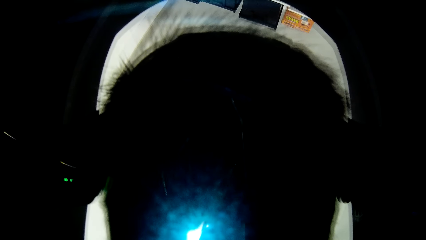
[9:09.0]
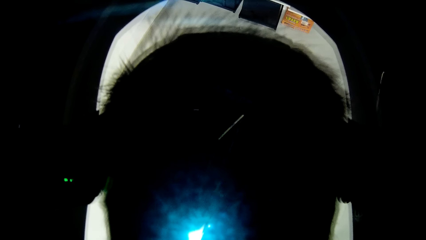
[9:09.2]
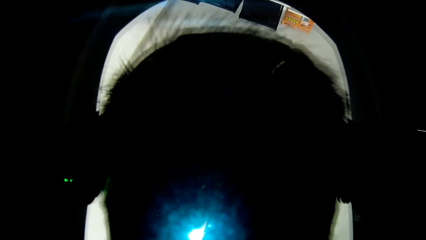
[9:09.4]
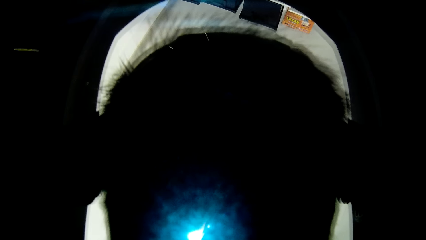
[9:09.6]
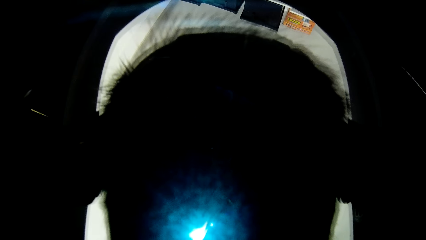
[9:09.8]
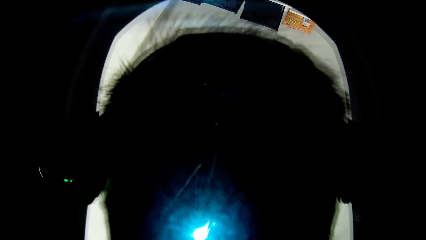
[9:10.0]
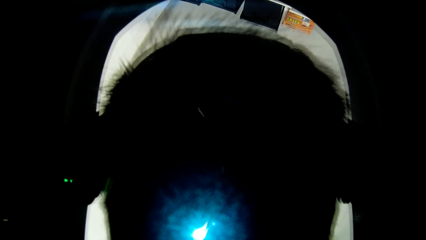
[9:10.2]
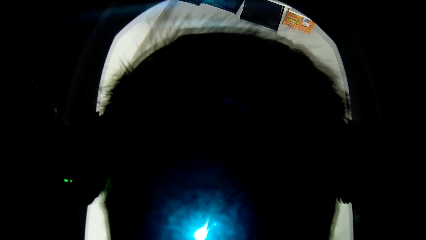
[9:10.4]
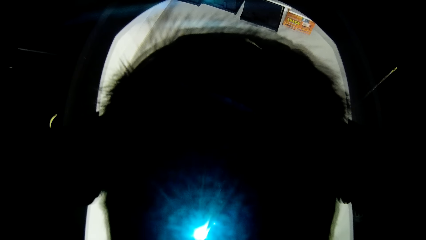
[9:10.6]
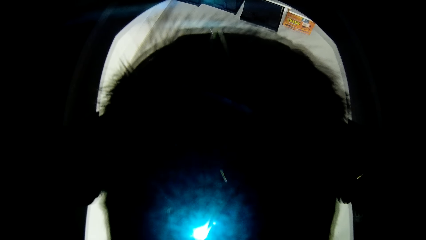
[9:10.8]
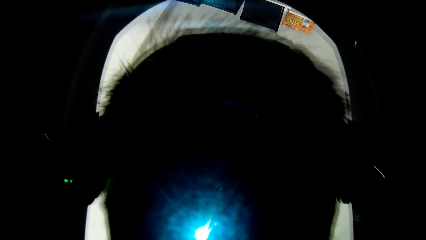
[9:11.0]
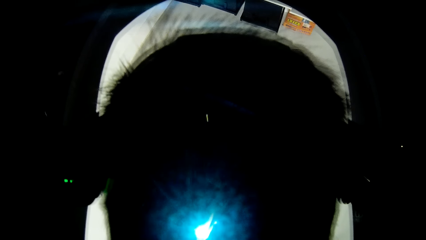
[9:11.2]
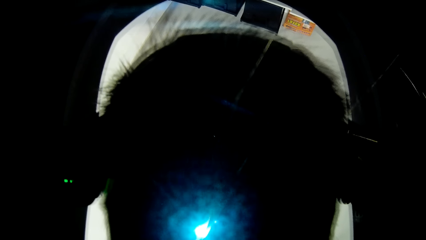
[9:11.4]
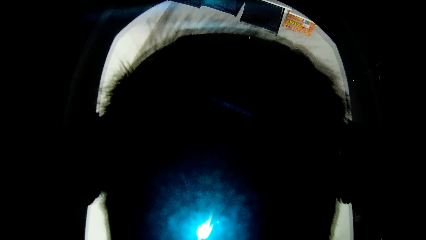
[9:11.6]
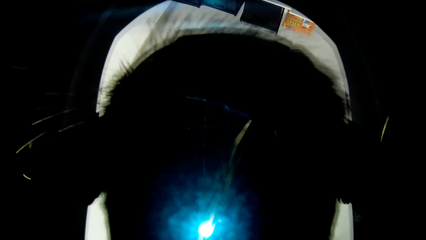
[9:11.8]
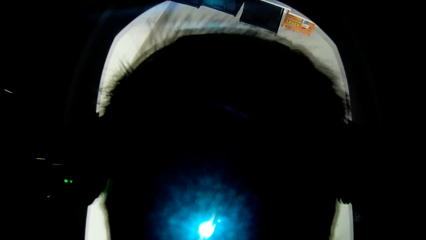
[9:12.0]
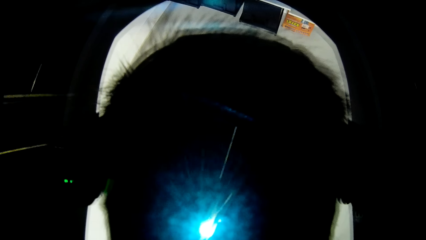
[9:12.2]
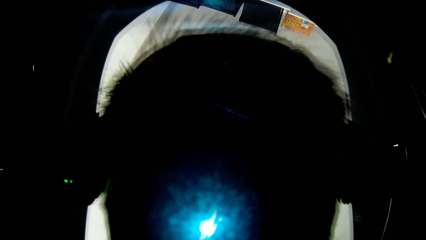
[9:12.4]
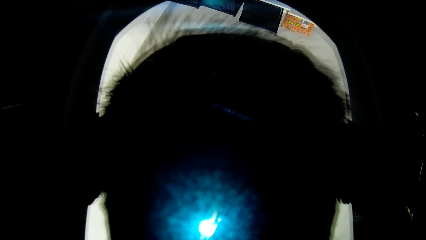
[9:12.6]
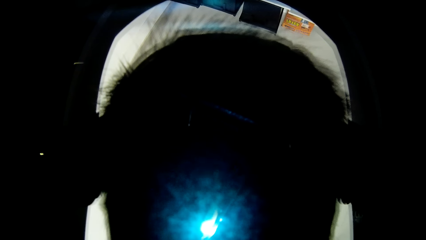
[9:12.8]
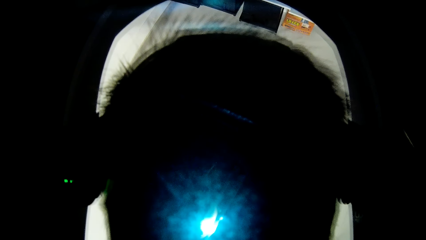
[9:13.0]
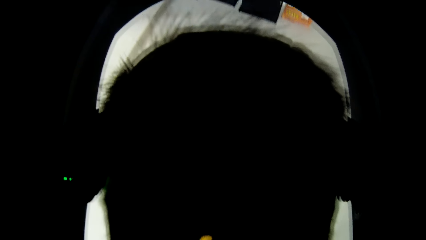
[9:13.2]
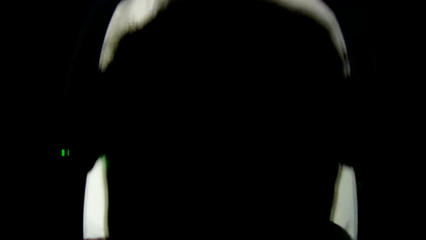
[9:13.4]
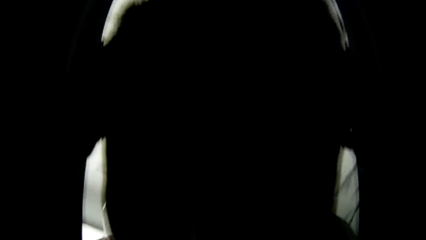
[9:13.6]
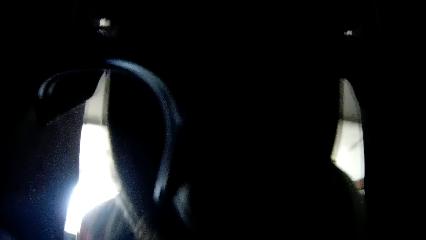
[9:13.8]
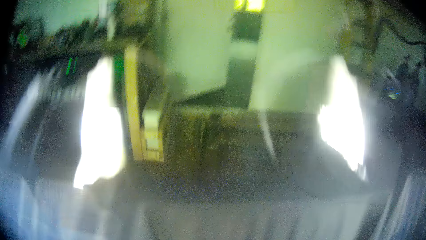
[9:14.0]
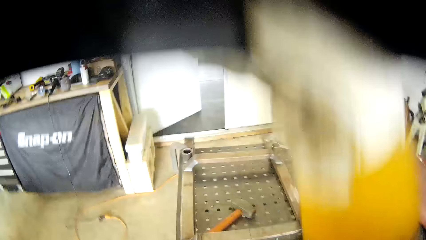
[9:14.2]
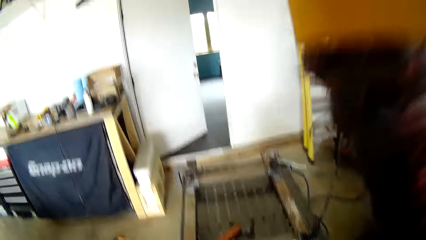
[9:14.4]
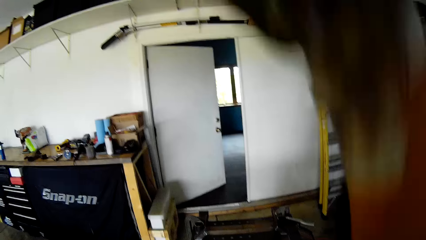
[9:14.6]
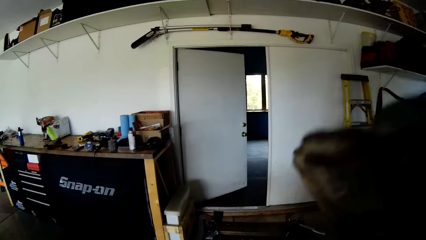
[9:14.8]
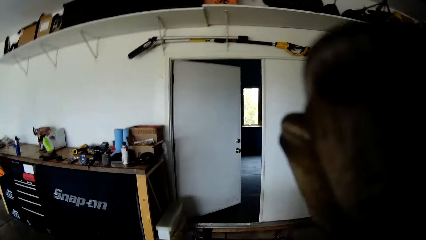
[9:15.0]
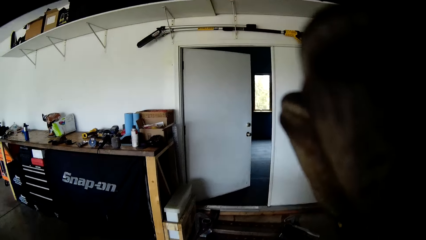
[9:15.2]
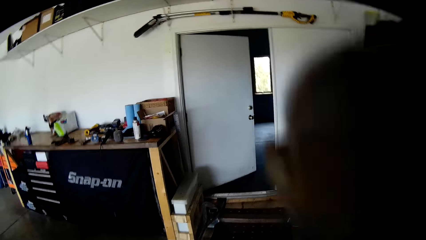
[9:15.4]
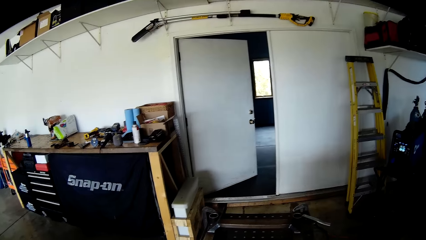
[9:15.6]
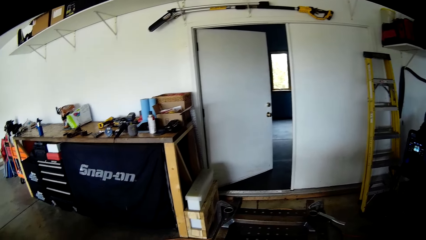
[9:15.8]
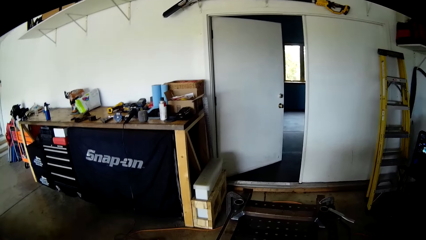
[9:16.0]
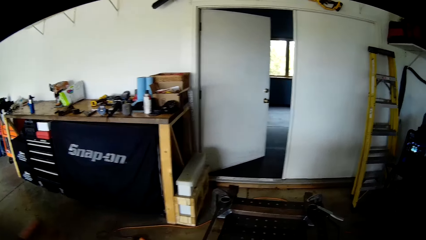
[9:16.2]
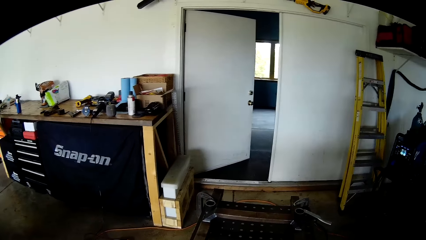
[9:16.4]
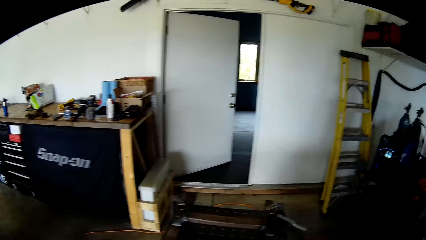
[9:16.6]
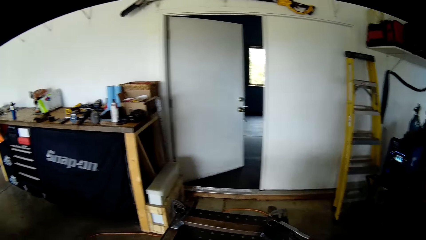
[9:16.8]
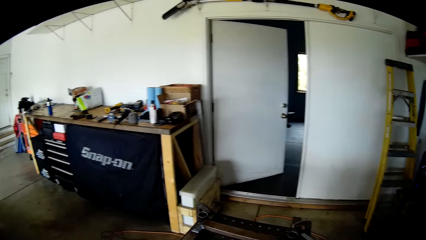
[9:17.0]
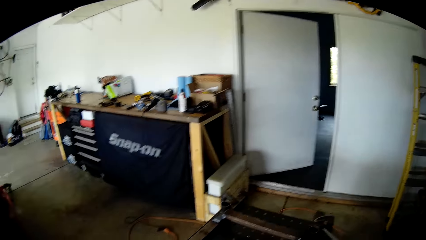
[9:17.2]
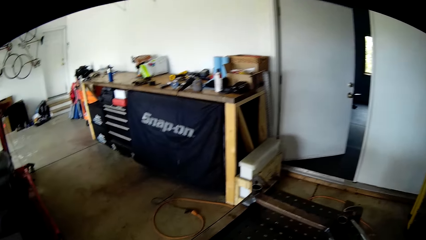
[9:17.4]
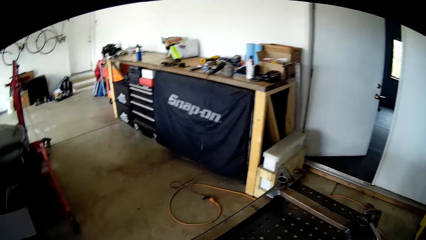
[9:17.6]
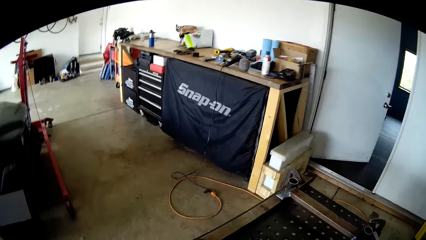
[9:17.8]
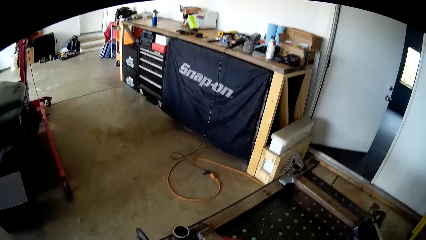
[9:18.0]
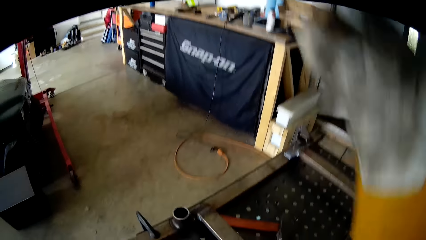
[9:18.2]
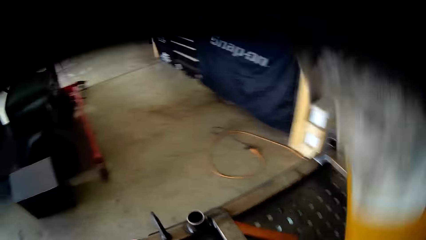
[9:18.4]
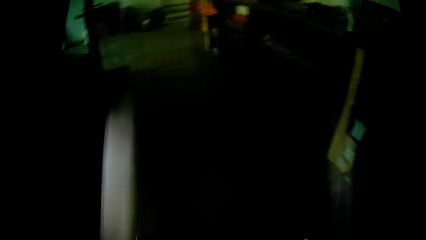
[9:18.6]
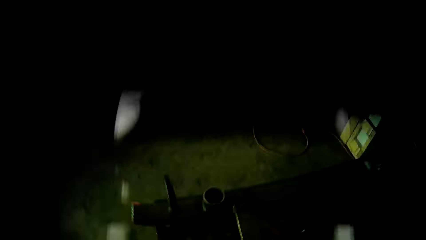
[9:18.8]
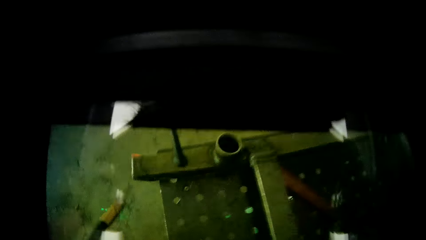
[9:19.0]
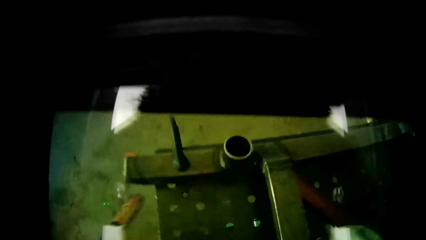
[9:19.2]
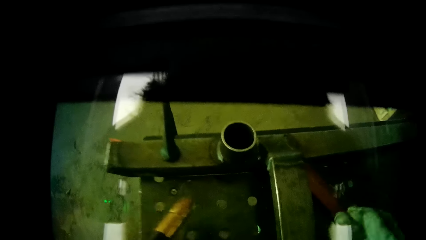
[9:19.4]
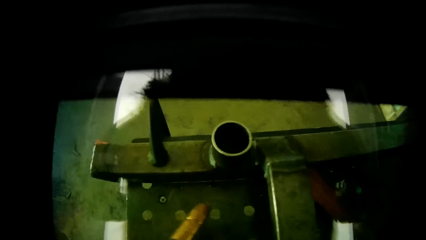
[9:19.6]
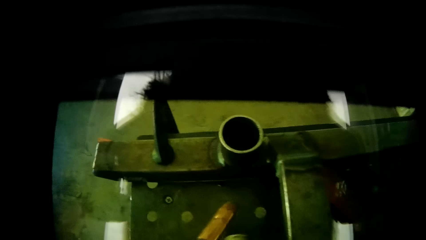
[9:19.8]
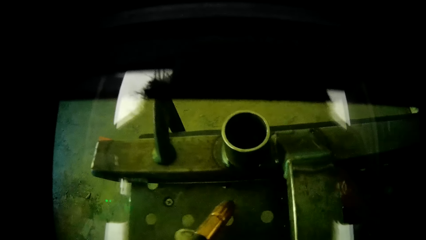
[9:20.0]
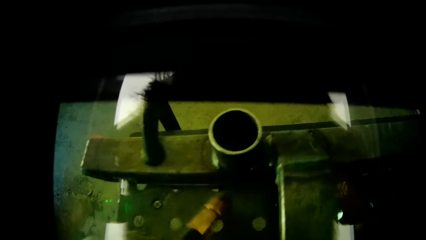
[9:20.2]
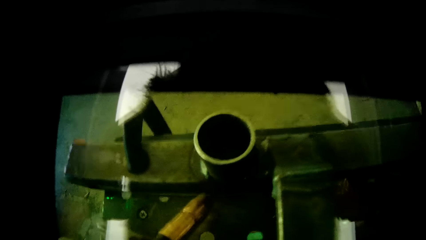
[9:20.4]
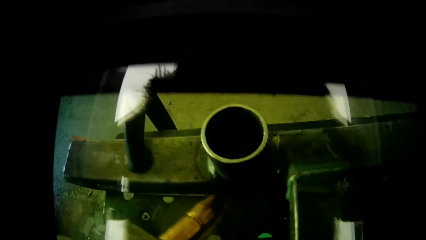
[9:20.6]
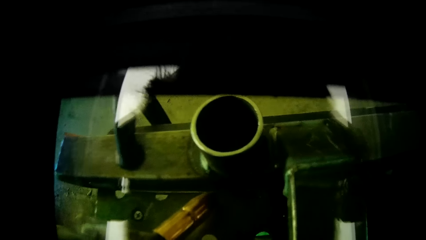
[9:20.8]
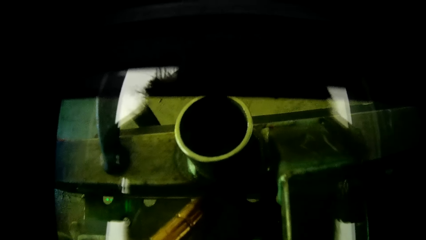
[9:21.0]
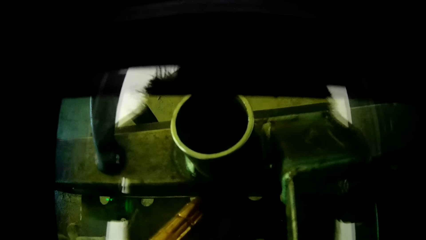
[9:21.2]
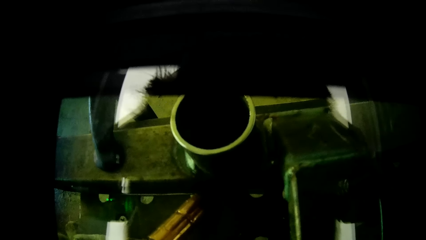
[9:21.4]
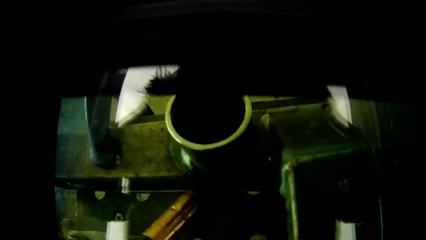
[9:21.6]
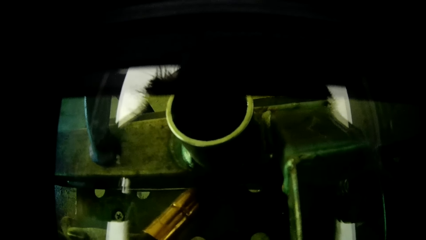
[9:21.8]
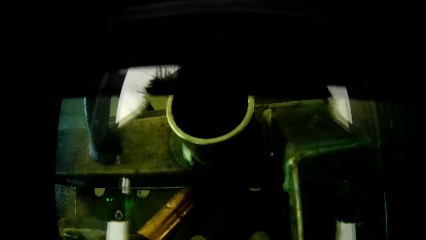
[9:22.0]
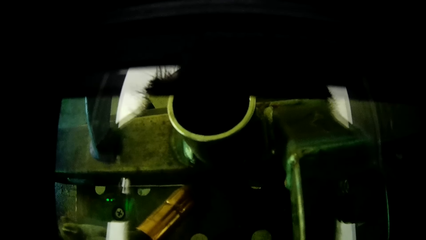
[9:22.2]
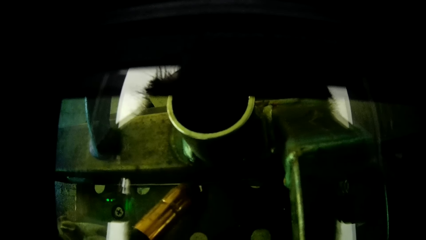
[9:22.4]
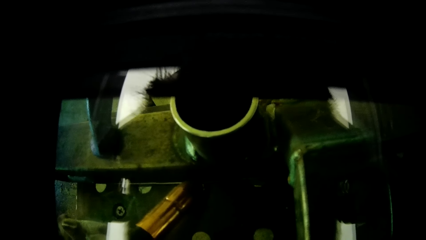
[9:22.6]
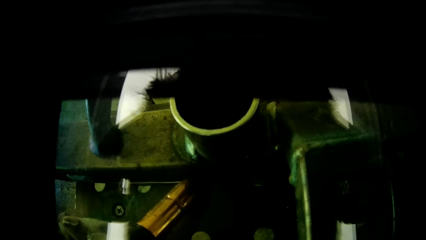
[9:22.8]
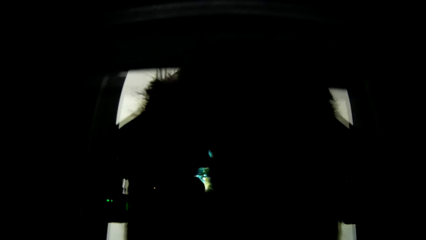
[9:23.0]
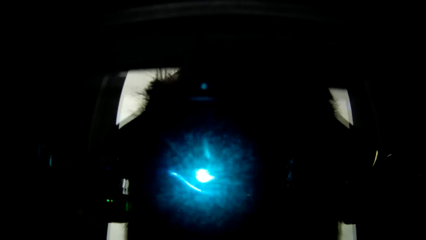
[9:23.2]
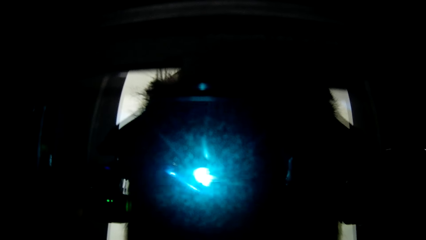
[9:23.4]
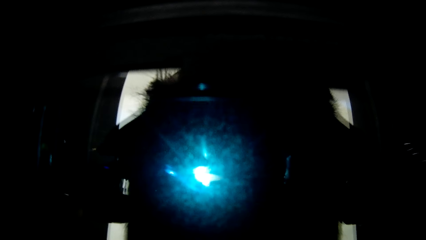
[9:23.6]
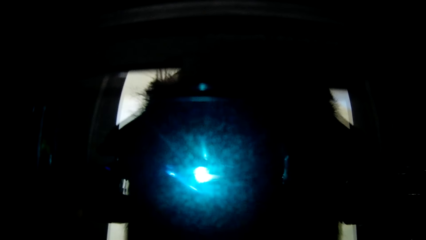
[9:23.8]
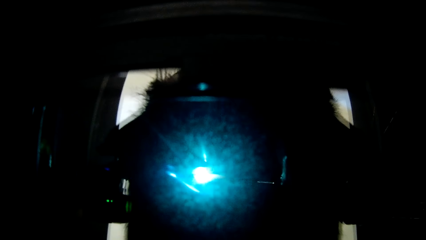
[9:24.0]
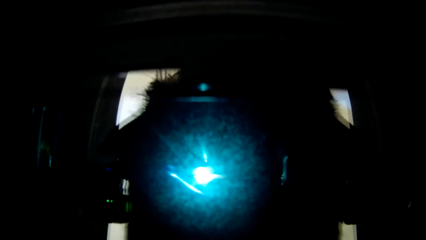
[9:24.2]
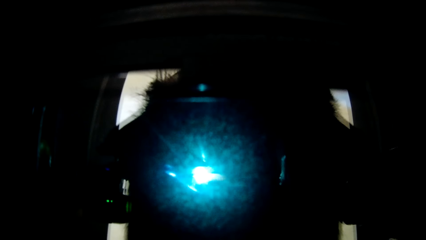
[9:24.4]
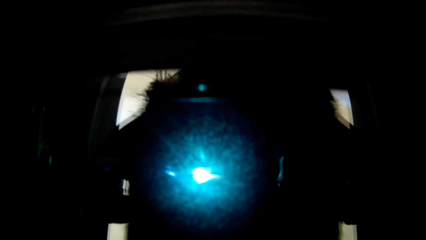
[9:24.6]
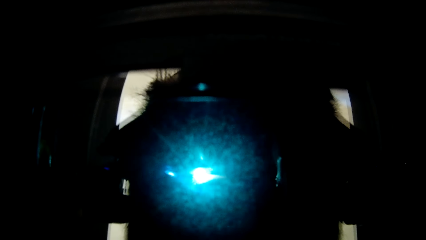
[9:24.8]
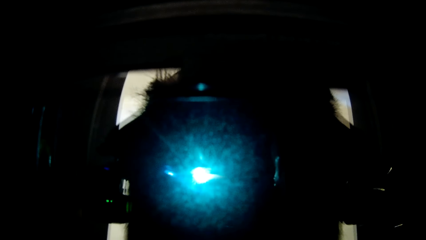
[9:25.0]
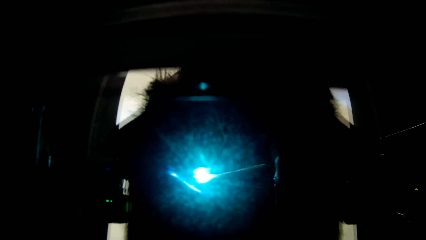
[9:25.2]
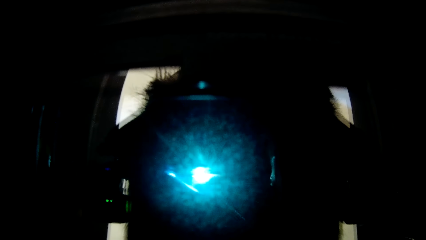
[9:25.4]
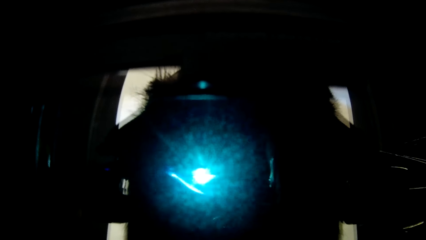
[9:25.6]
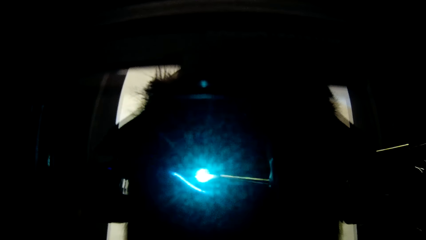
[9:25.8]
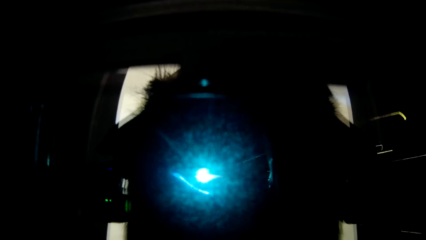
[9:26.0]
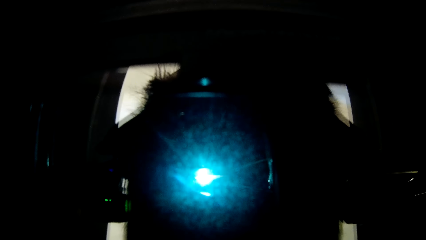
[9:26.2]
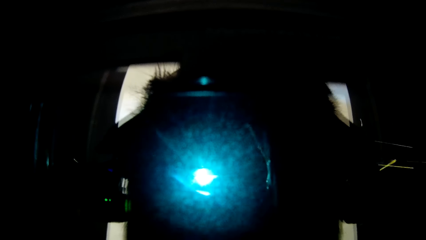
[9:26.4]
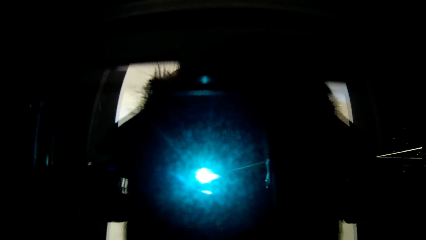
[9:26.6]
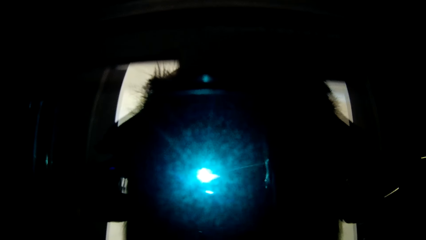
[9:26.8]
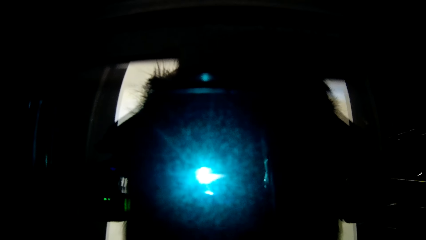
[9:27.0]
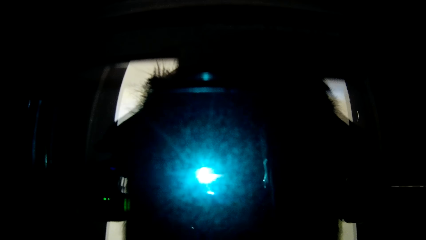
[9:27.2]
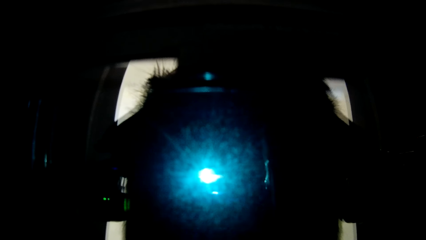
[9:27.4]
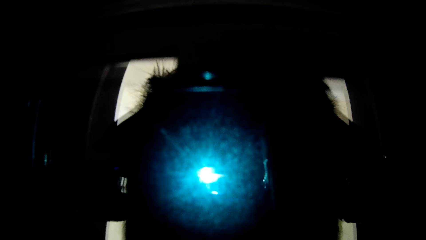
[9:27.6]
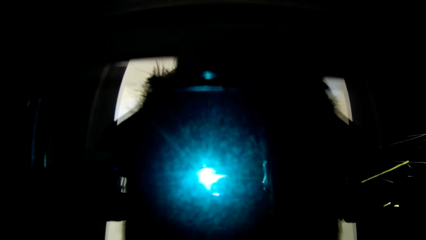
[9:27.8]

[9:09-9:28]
The camera wearer removes the welding helmet from his face with his right hand. He touches his face with his right hand. He moves a hand. He holds an arc welding torch. He lifts his right hand towards his face. He solders the metal rod with the welding machine in his left hand.
